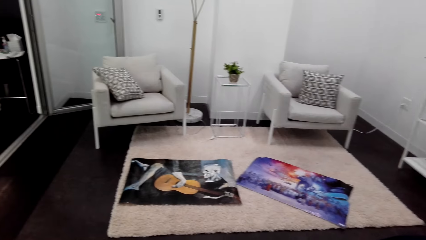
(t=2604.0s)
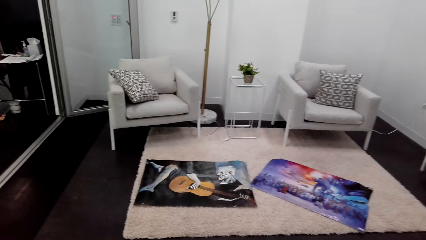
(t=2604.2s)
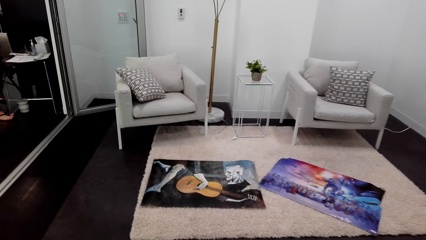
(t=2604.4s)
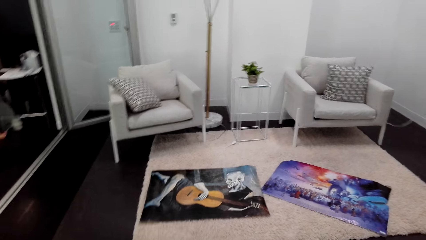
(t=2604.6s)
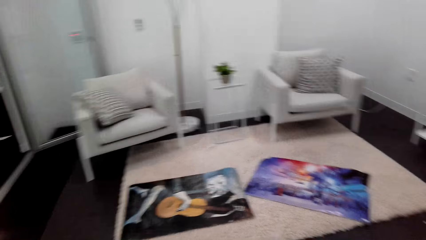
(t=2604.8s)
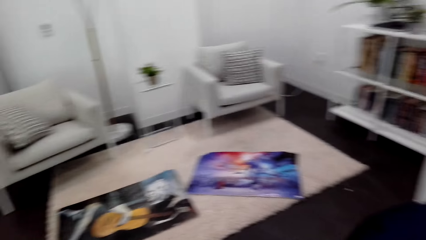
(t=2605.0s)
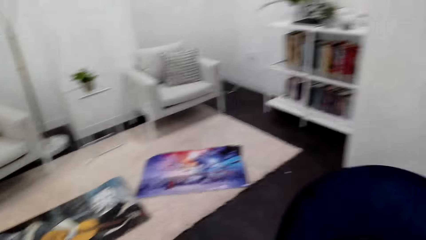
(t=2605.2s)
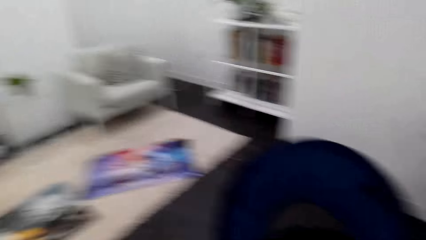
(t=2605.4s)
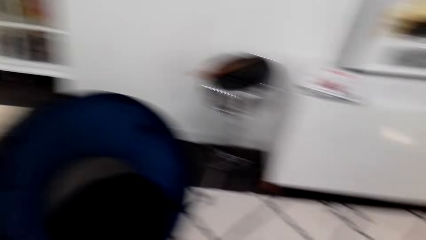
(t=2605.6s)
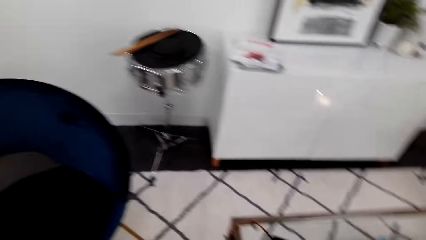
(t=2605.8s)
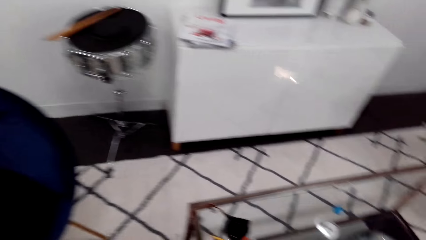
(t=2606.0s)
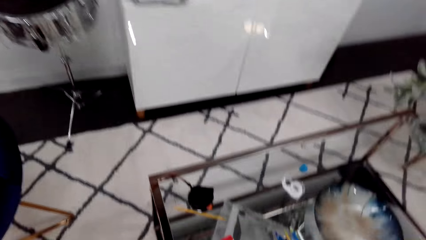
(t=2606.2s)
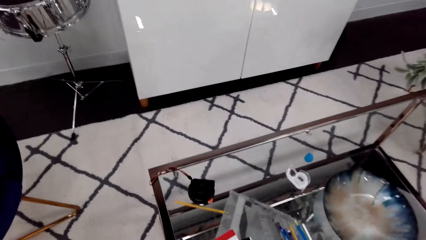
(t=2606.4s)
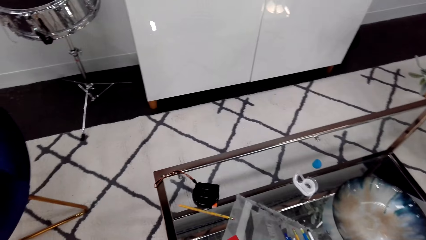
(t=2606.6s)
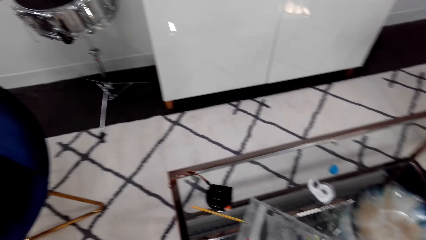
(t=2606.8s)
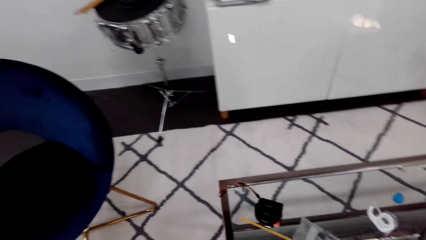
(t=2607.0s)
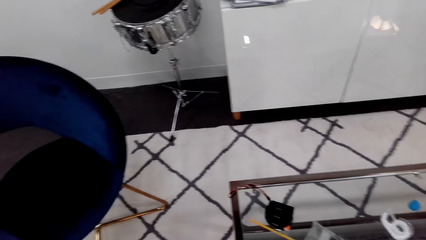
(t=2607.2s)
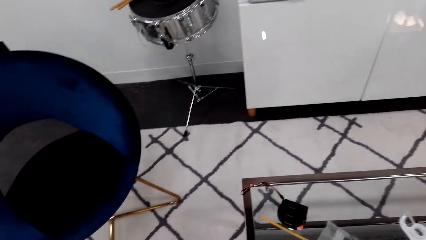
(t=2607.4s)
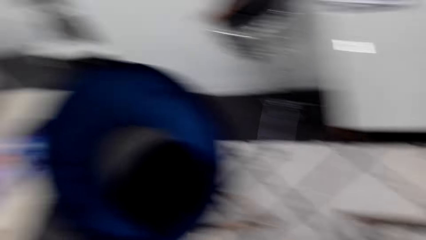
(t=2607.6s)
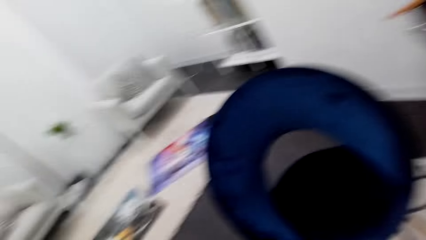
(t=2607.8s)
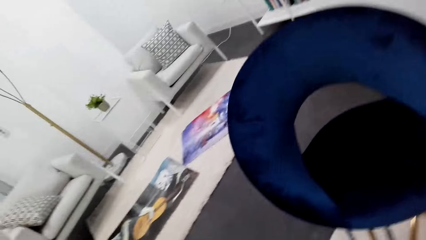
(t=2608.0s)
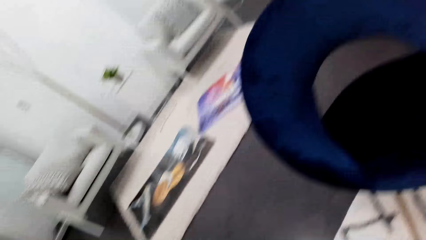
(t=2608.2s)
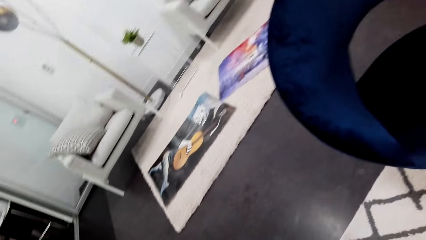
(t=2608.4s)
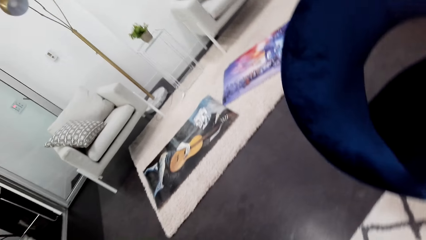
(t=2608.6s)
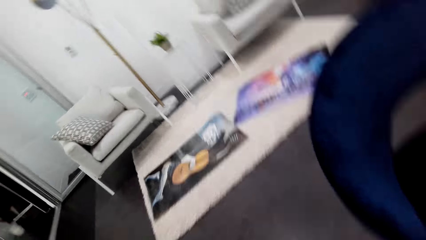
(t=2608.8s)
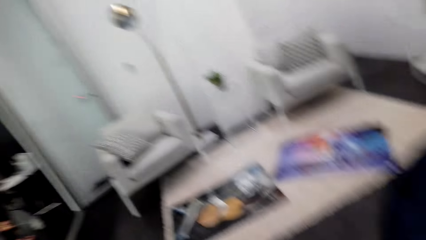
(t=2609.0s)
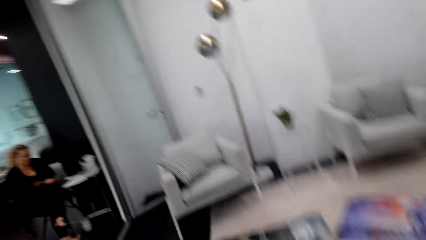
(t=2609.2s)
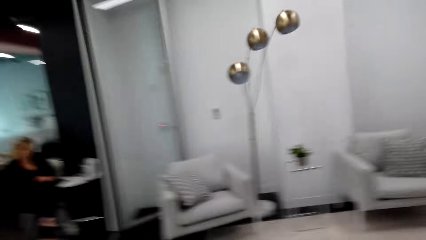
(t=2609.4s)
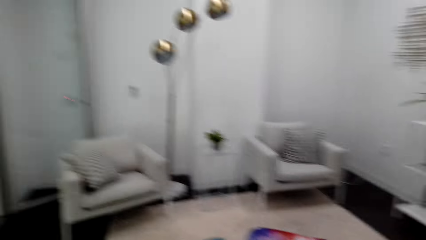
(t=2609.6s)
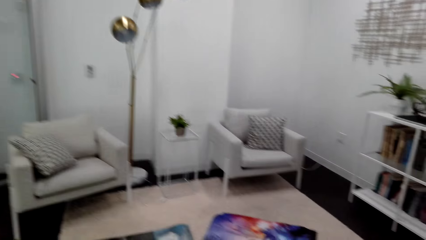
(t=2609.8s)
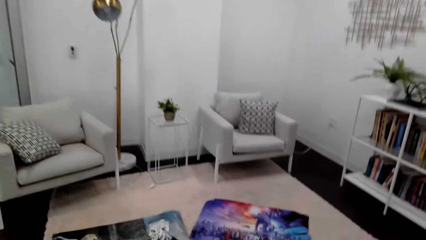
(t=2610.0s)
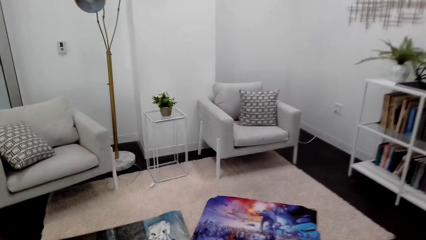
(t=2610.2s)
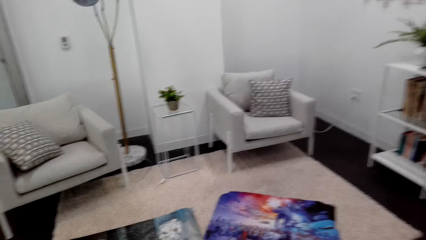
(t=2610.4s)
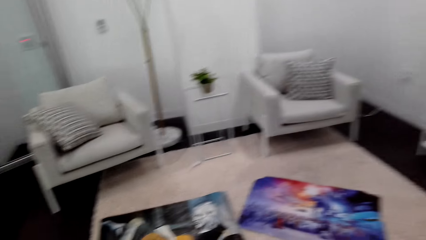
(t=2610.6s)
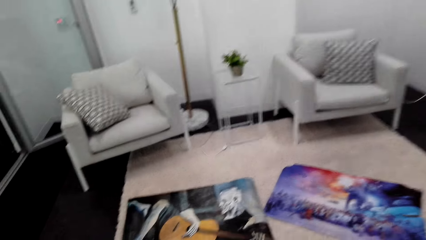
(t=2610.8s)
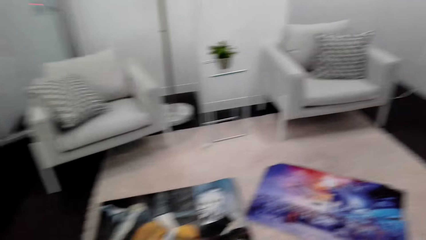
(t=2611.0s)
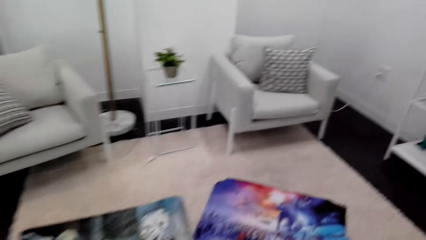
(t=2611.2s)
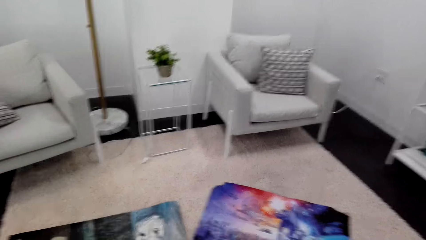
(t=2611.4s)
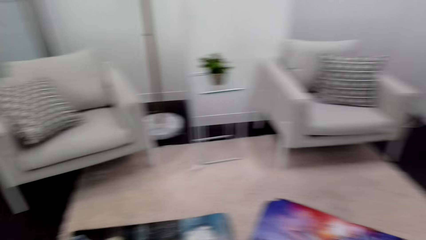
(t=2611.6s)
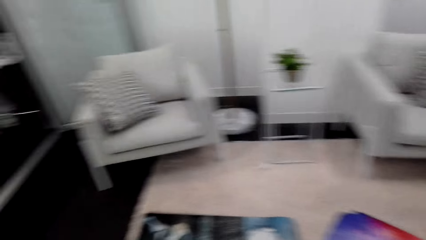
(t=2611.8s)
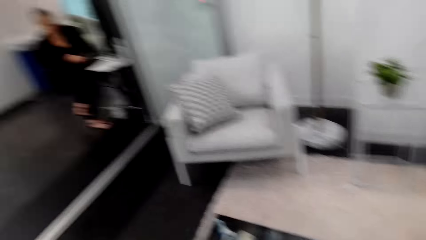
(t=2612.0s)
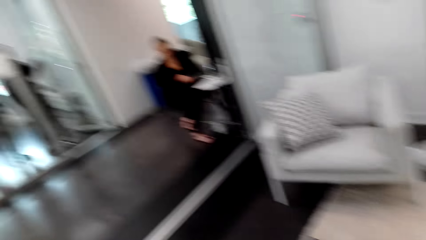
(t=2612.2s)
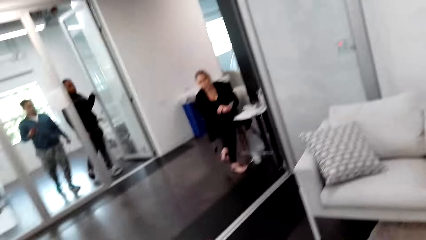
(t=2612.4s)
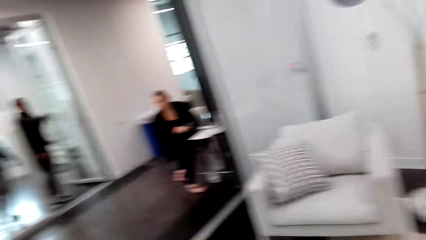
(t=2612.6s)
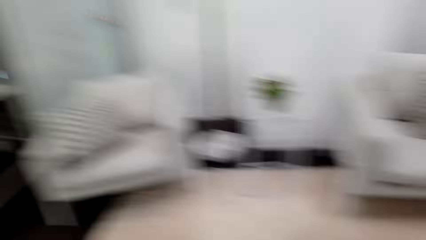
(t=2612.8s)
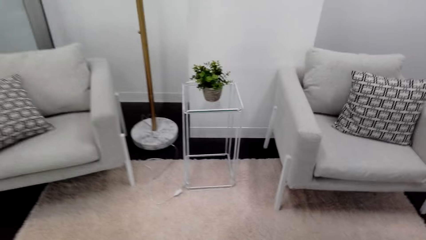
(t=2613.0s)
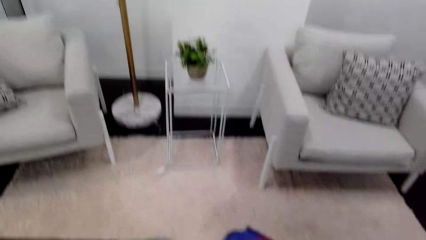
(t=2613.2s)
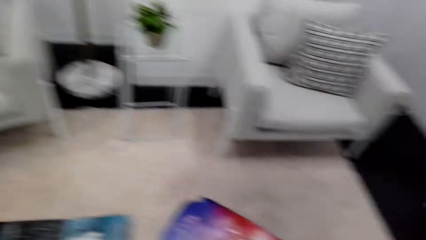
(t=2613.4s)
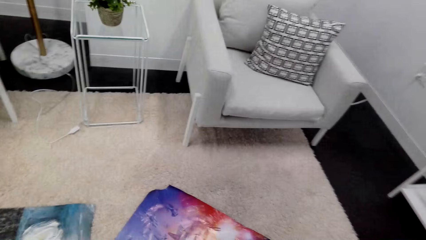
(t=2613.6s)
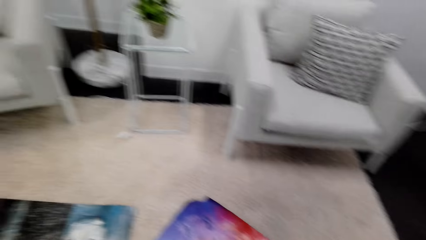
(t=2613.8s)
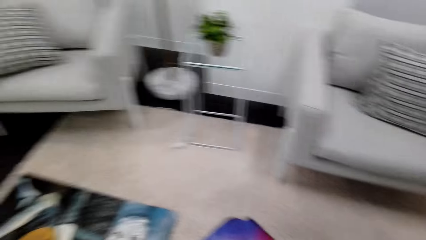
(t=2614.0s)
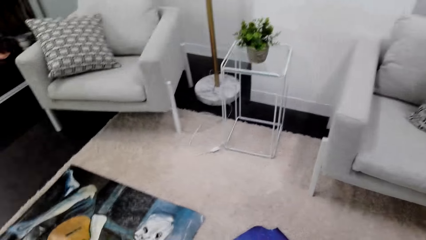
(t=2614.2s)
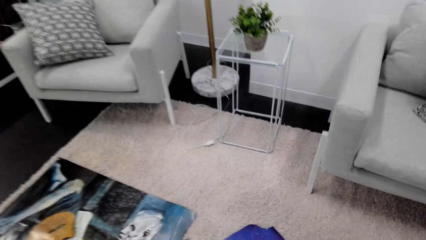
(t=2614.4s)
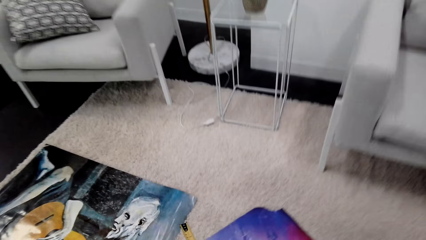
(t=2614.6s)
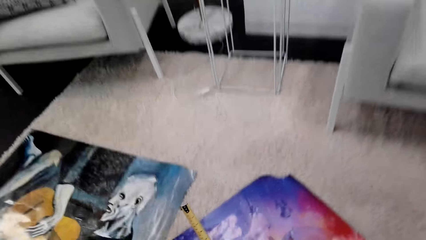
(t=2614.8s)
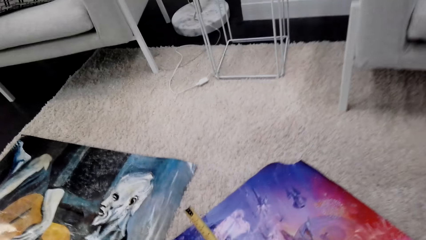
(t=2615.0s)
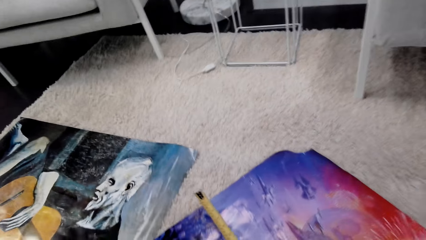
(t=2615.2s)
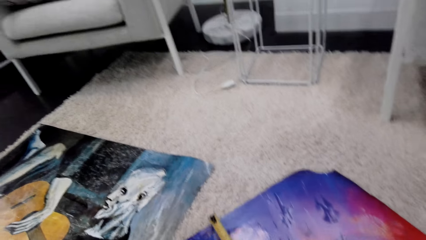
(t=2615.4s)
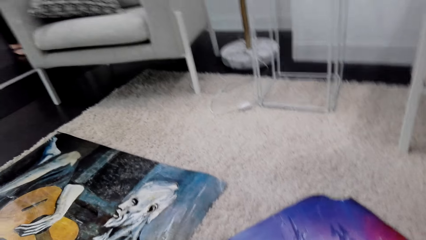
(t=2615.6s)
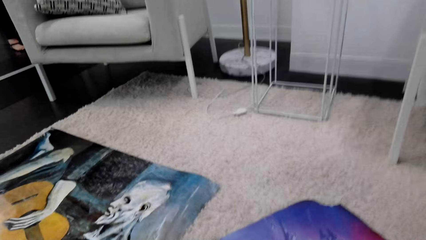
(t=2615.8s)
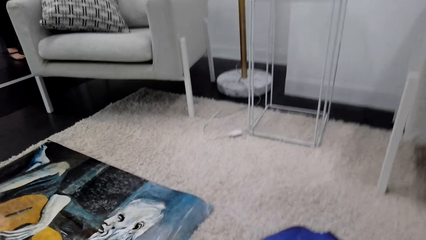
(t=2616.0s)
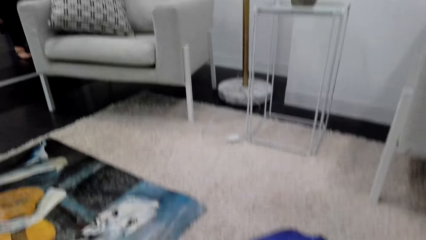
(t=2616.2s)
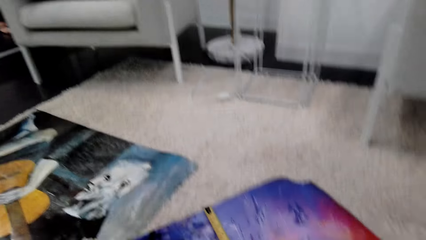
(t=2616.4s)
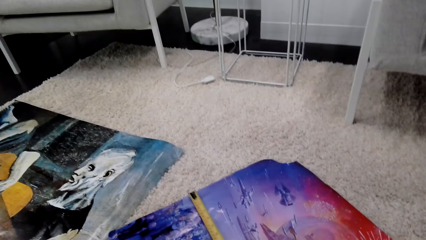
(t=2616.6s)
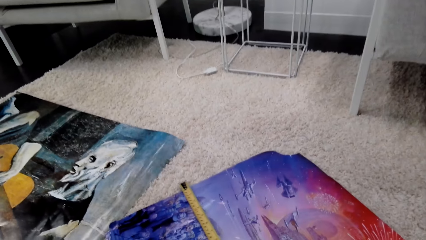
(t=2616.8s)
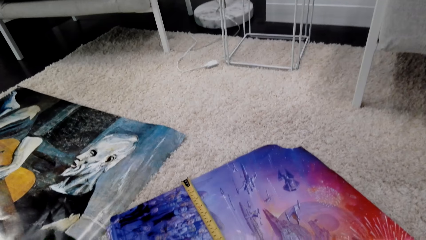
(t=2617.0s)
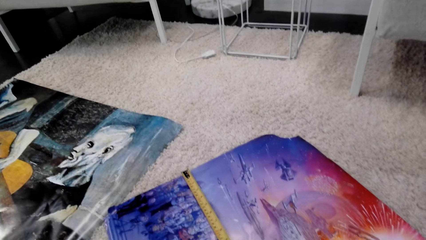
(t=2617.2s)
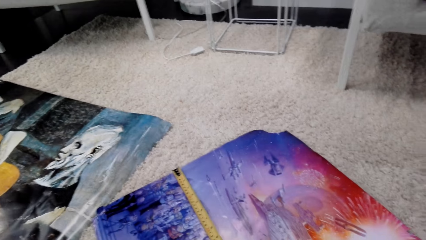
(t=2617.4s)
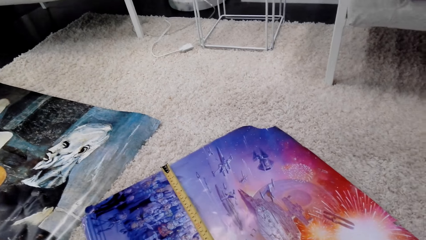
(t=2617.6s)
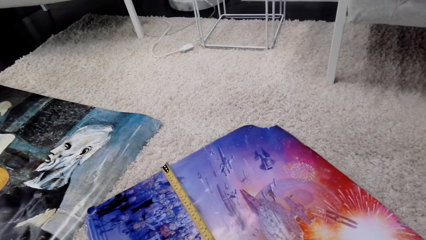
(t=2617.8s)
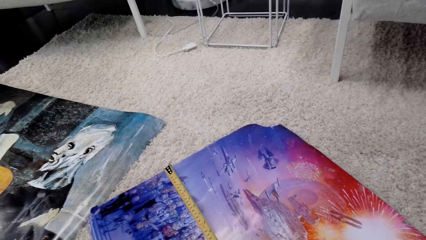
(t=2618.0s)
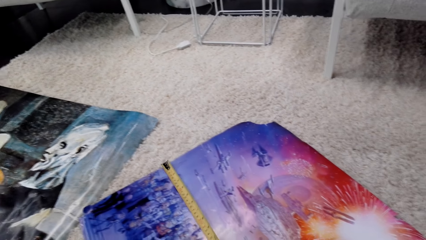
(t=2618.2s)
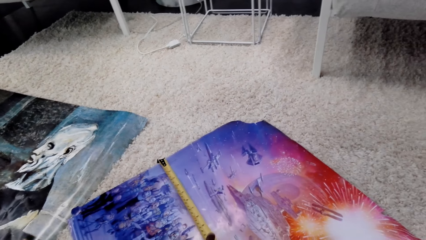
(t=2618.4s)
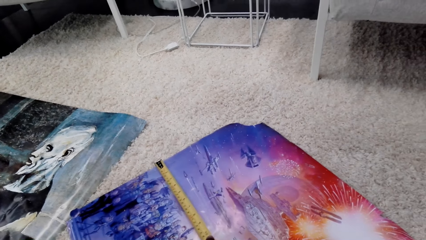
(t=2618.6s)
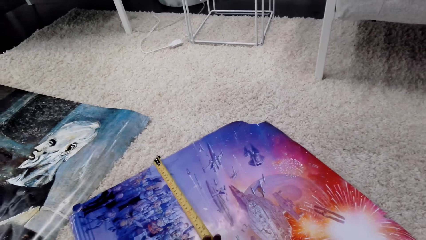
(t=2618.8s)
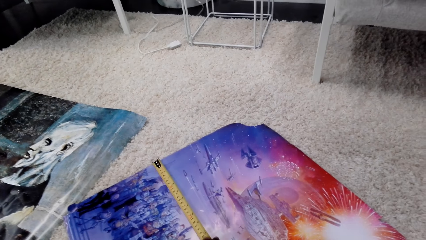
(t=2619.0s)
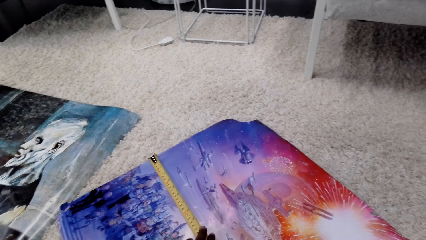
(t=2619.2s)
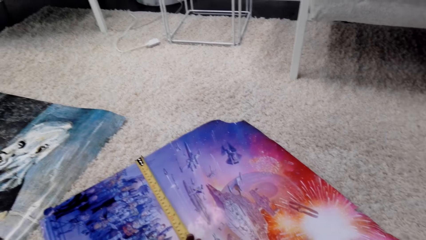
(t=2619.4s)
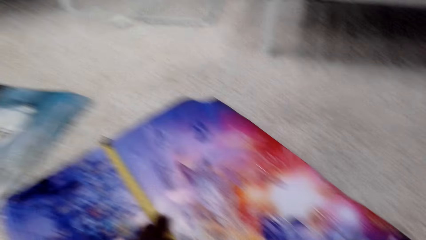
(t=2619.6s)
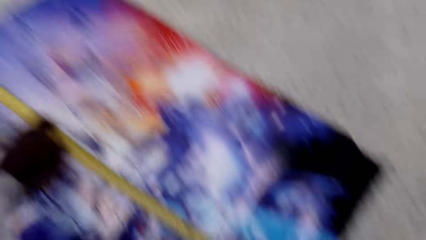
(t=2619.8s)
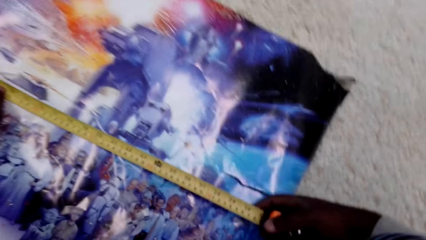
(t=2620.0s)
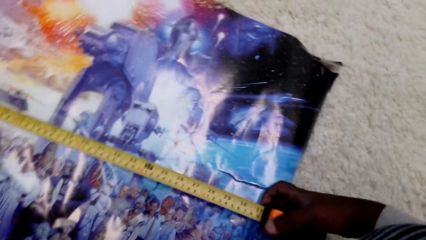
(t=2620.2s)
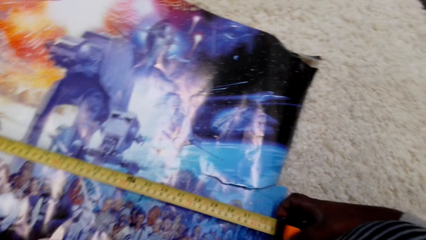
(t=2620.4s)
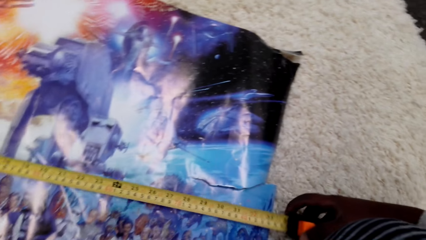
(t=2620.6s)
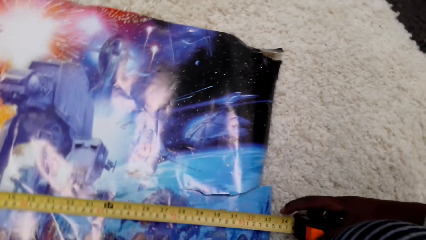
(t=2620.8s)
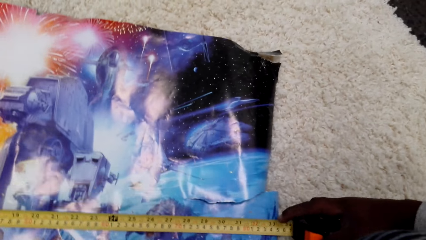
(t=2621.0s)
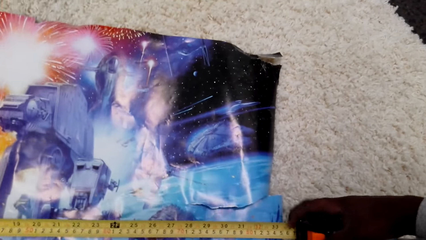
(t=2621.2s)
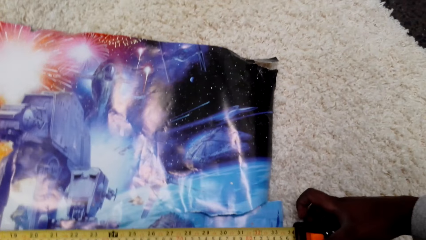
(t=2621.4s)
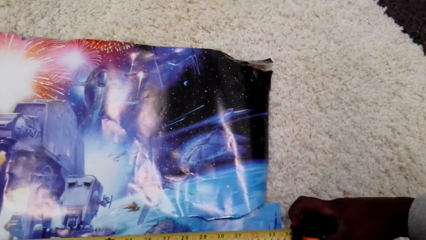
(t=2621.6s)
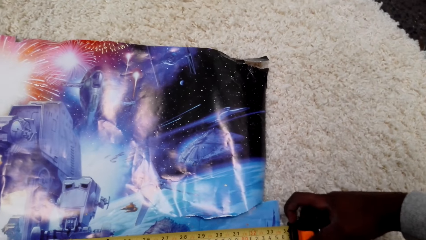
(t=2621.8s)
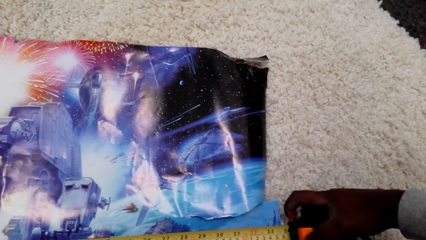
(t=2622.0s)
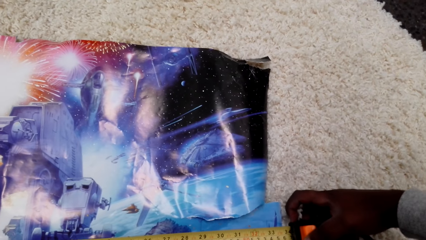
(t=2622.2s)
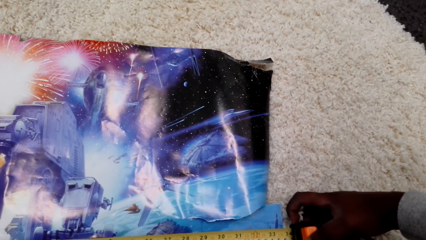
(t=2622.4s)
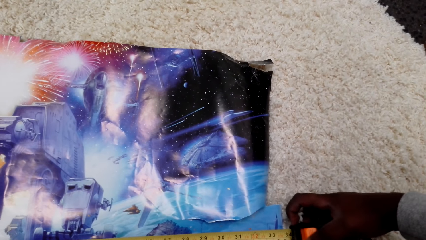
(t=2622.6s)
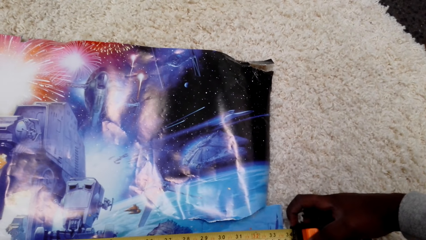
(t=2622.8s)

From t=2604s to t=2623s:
The camera wearer walks around and turns around. They converse with a woman. The camera wearer walks around and turns around. They measure a portrait with a tape measure. They turn around. They measure the portrait with the tape measure.
